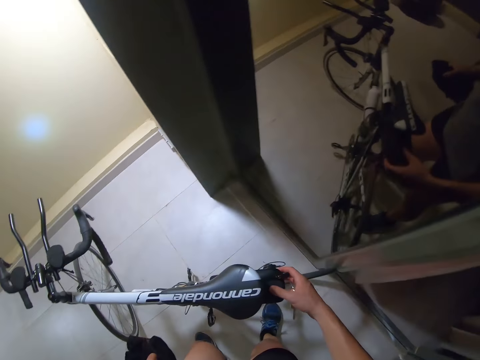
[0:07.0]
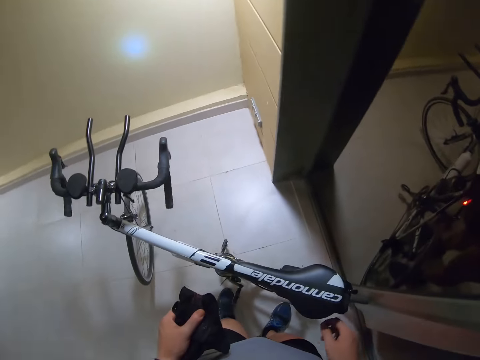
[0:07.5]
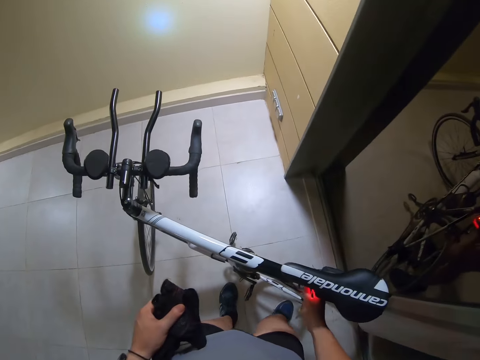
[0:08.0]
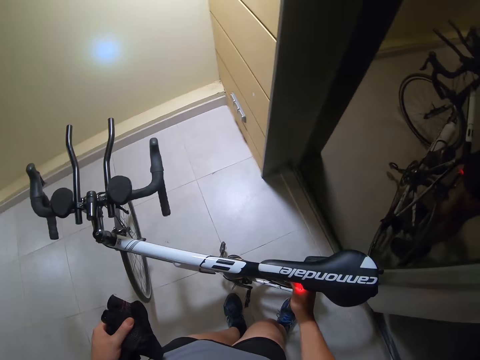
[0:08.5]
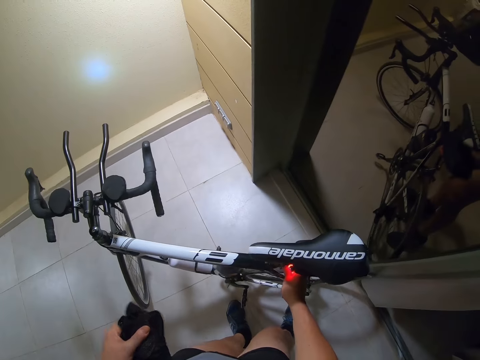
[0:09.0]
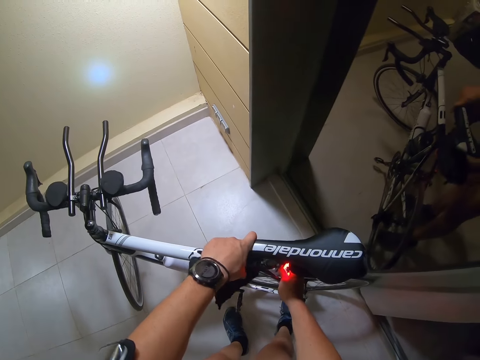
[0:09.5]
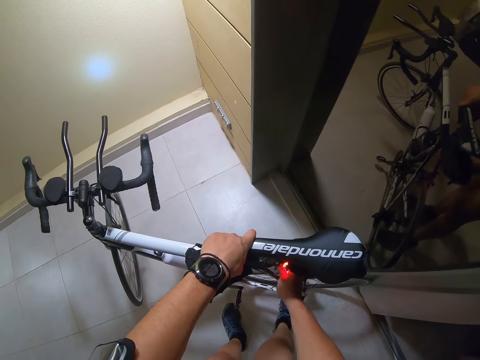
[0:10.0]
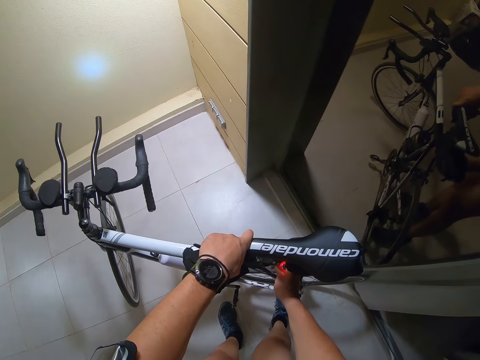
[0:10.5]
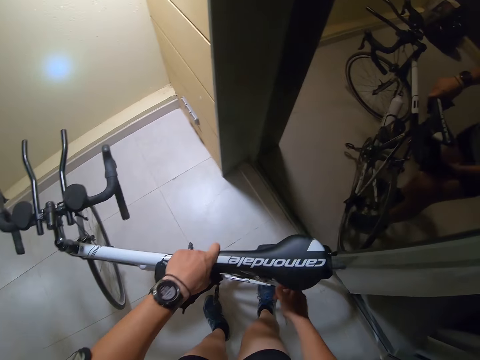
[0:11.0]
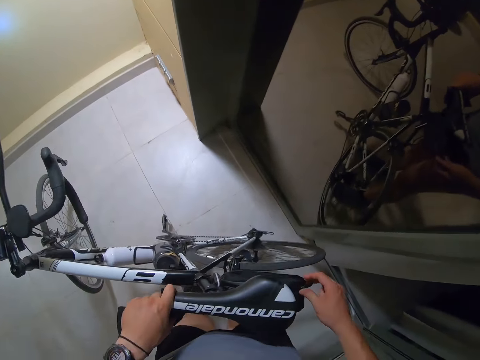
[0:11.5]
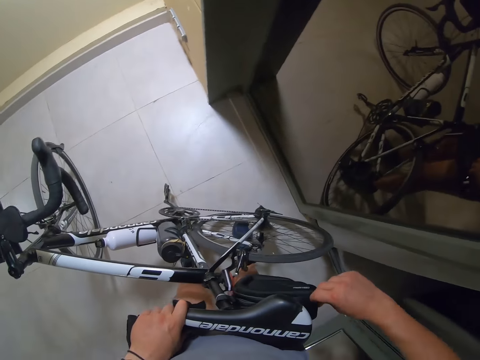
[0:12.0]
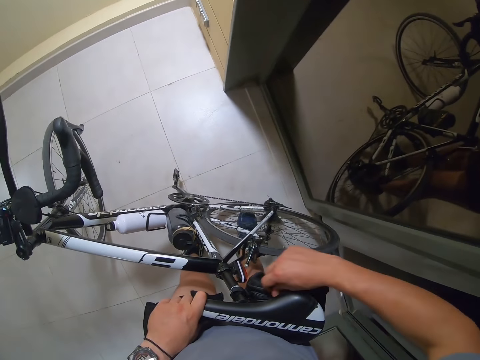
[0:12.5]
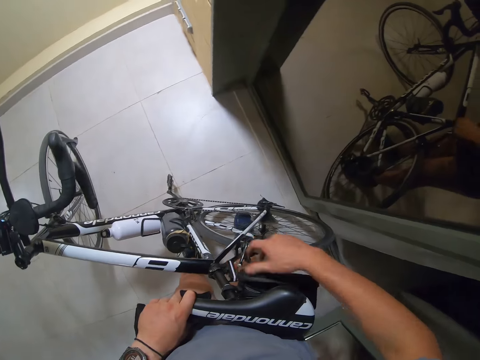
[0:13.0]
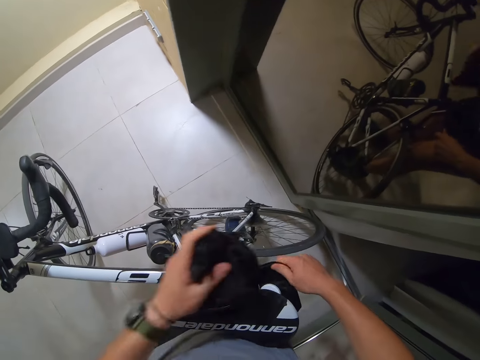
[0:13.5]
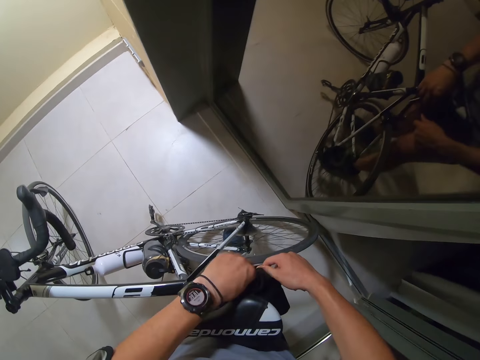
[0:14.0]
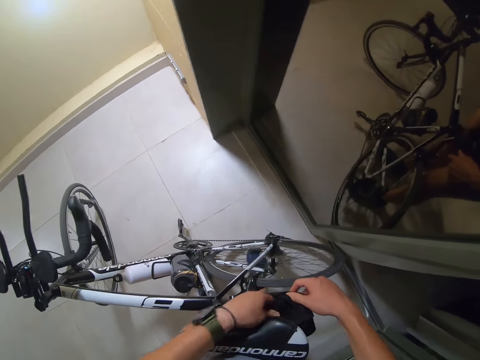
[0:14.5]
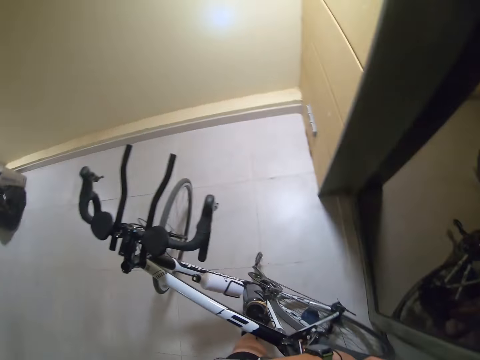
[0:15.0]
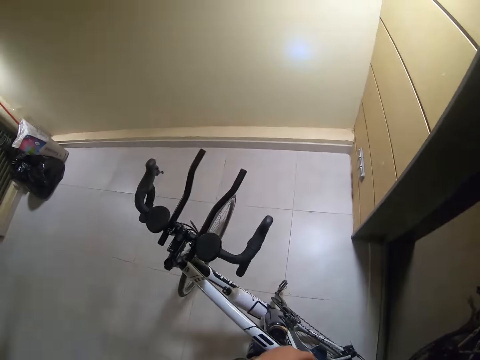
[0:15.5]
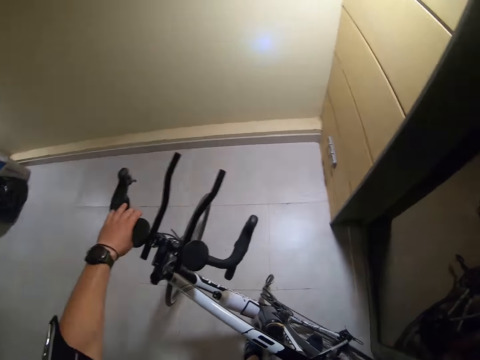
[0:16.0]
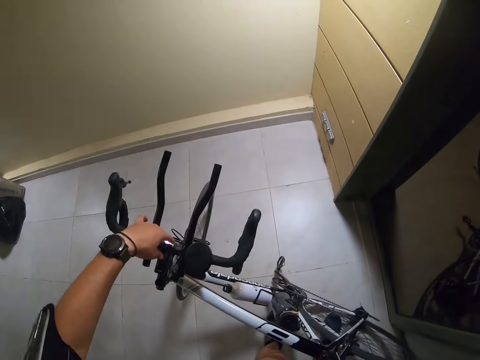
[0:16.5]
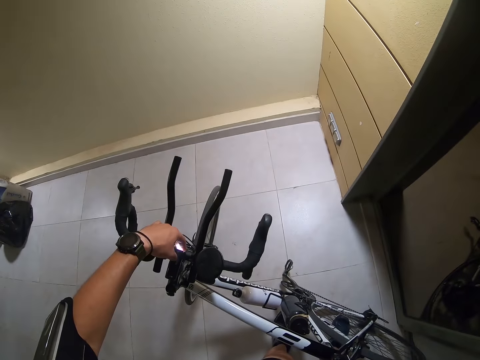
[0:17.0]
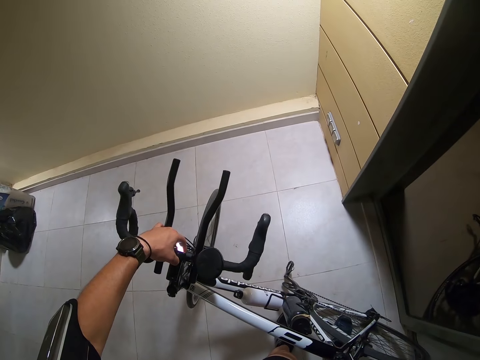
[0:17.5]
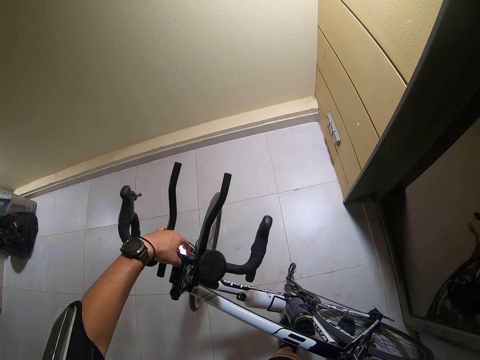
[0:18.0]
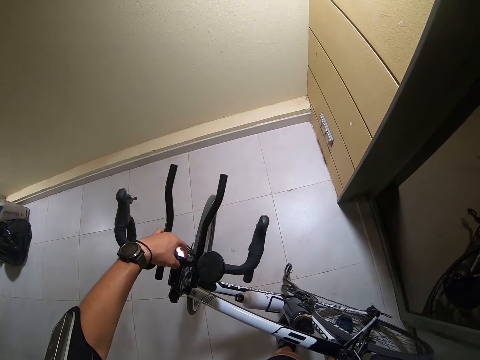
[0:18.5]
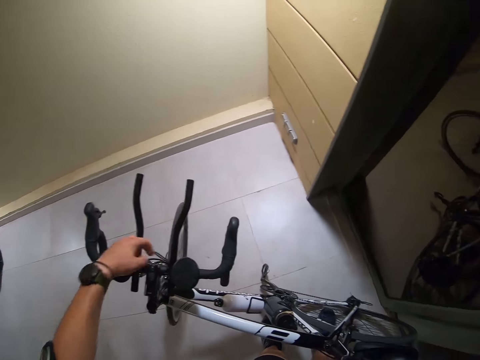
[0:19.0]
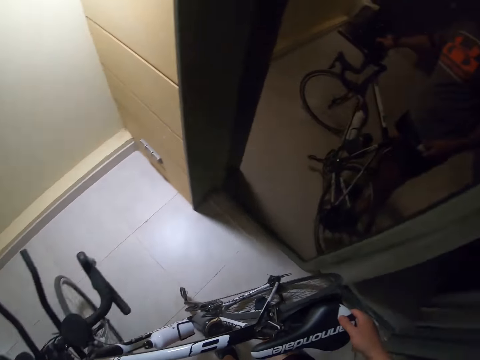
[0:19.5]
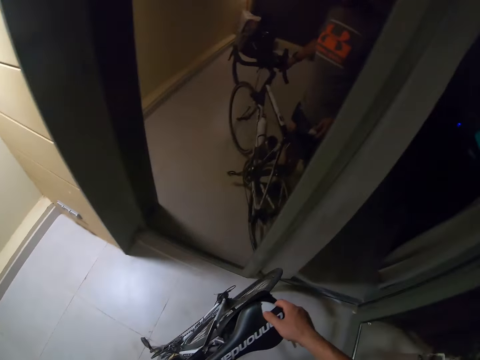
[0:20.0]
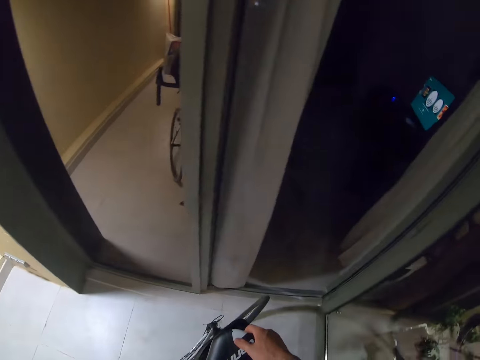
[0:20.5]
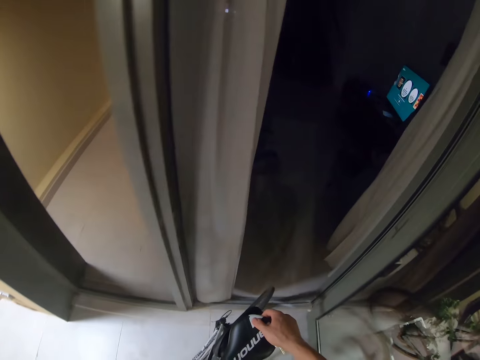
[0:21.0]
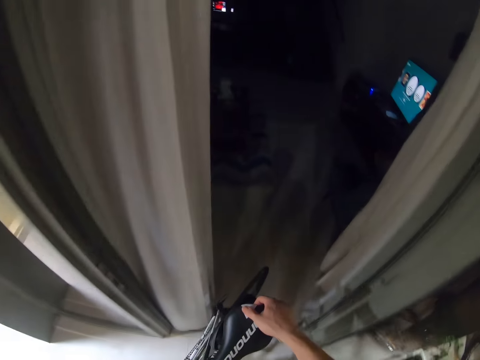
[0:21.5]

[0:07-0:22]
The camera wearer holds the bike. They open the bag on the bike. They place something in the bag. They zip up the bag. They press something on the bike. They turn the lights on the bicycle. They move the bike.

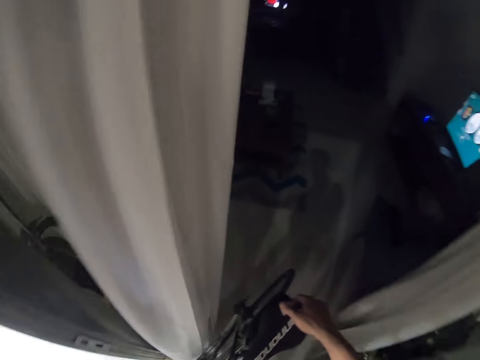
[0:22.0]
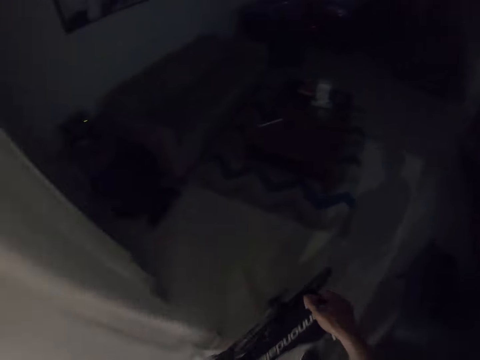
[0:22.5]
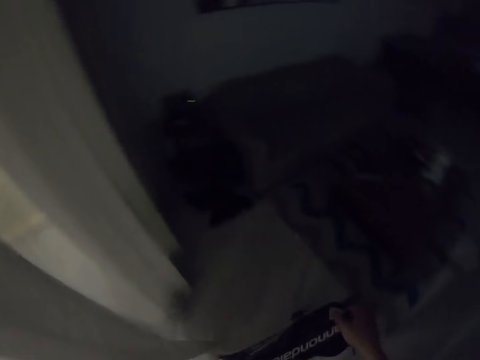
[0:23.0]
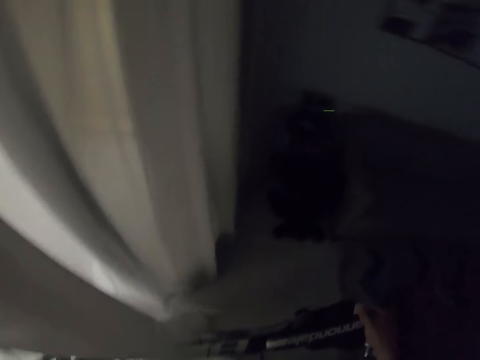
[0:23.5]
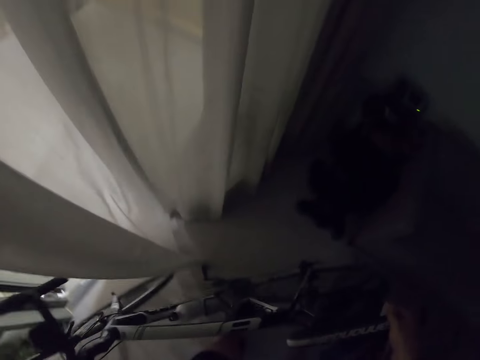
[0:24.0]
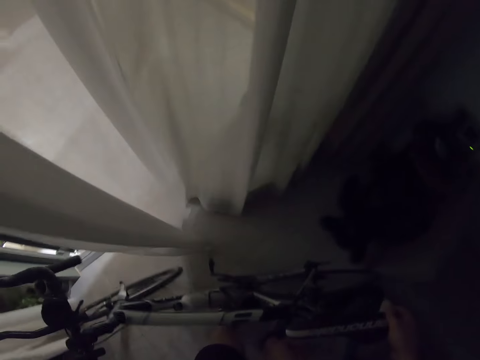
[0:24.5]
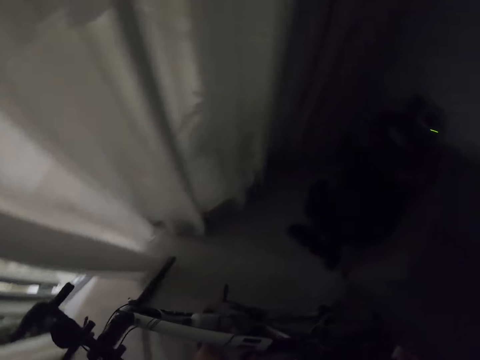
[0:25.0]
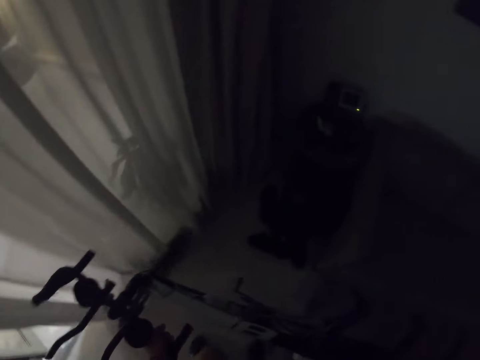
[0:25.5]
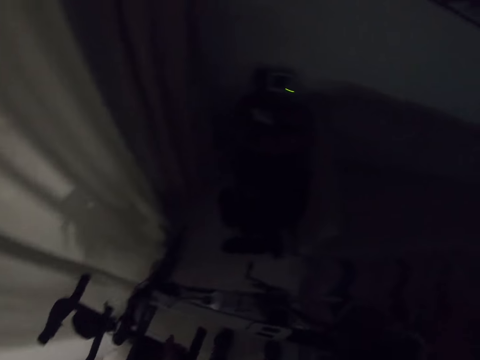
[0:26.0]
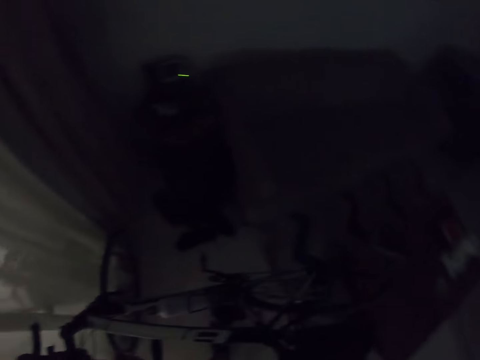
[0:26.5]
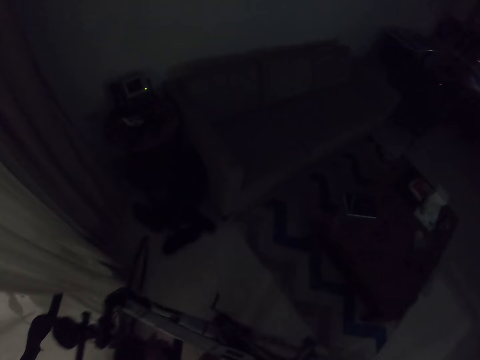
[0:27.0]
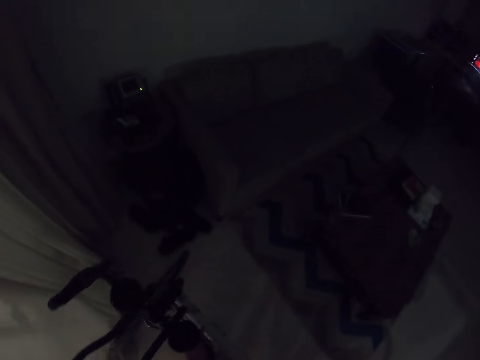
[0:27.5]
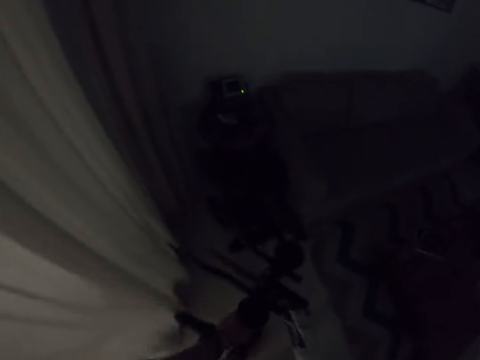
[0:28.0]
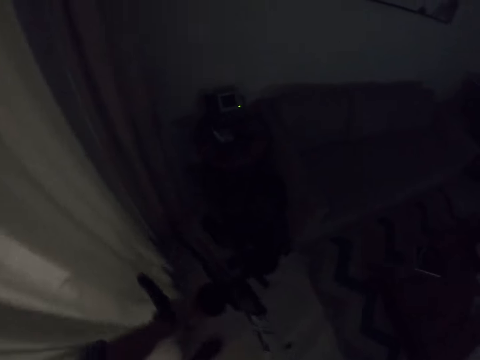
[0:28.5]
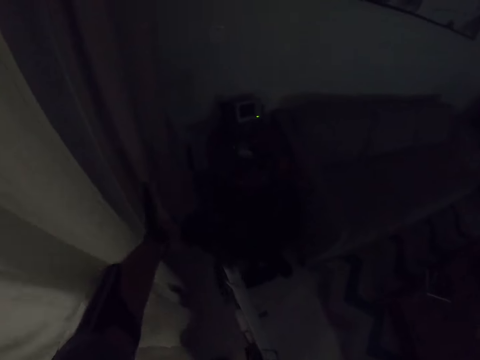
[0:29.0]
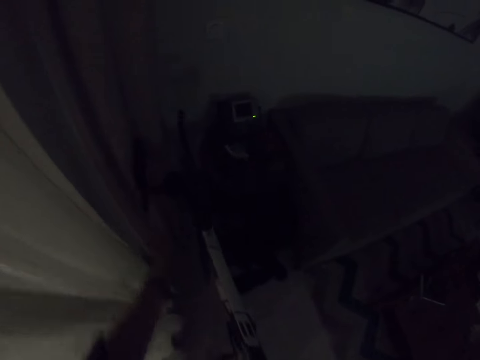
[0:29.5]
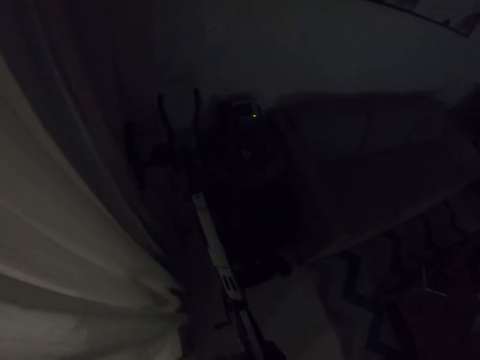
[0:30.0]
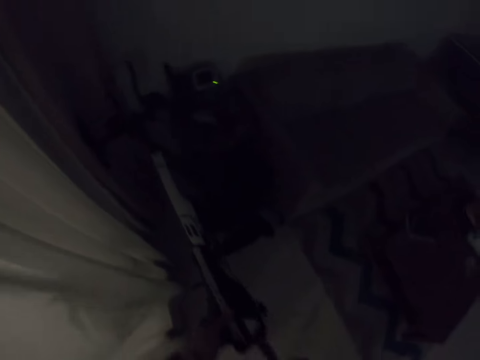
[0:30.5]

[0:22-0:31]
The camera wearer carries the bicycle in the house. They place the bike in a corner.

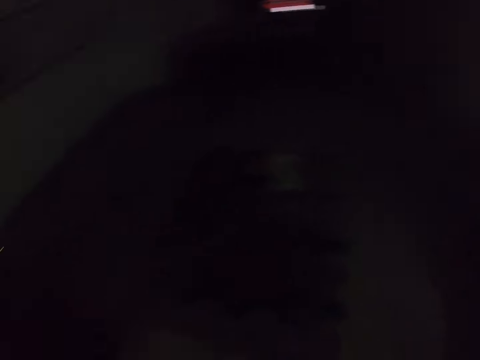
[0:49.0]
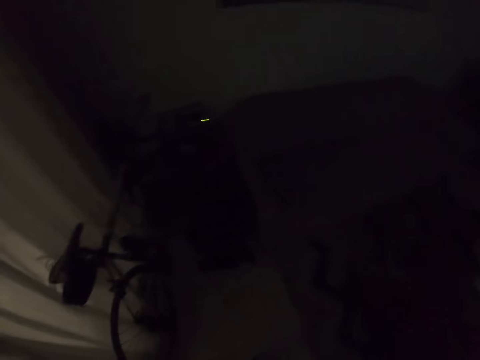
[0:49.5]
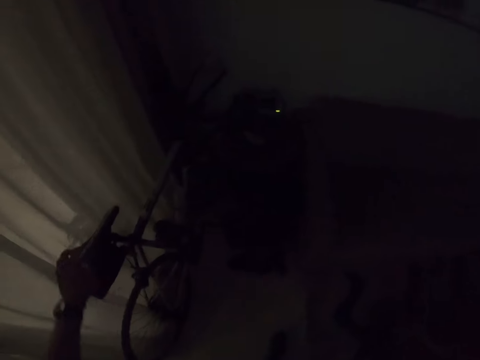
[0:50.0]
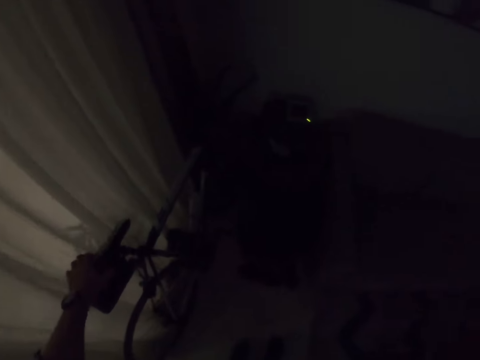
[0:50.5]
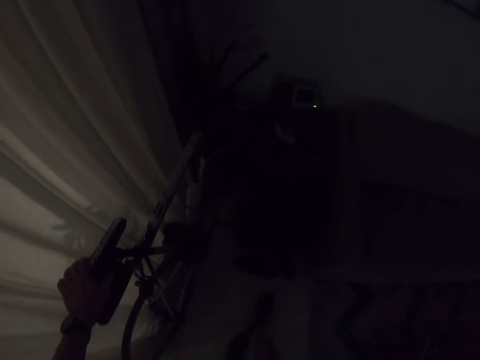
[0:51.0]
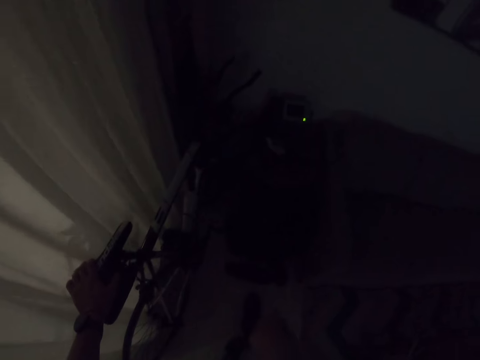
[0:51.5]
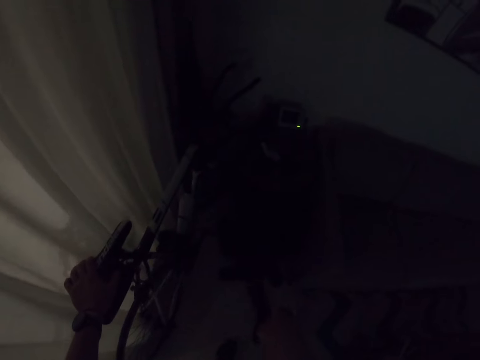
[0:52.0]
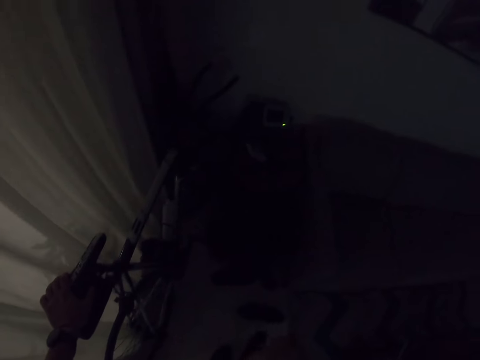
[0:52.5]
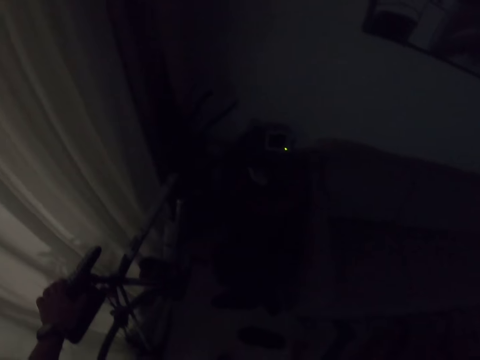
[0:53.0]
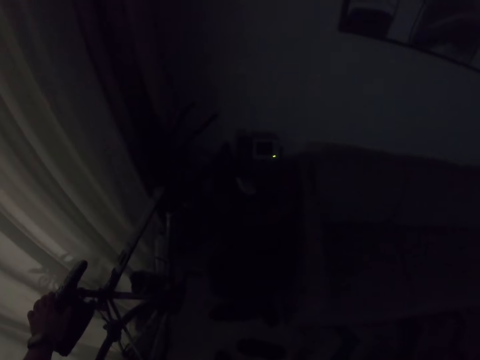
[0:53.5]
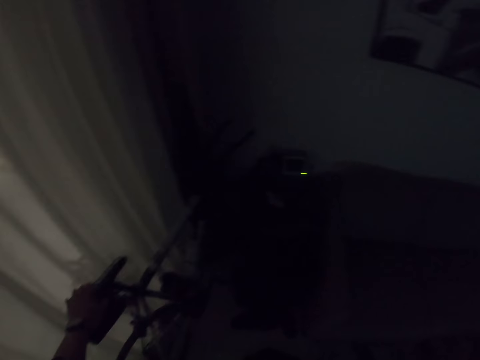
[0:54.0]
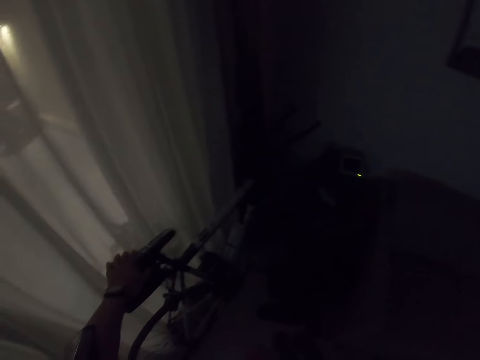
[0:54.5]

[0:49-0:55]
The camera wearer holds the bike. They remove the shoes.
